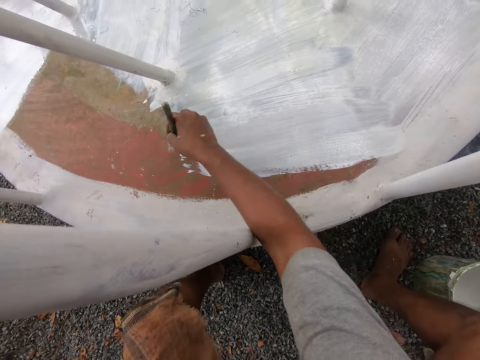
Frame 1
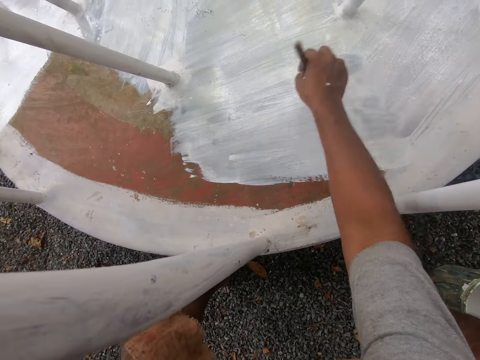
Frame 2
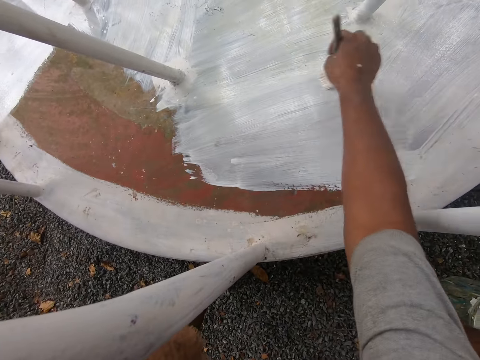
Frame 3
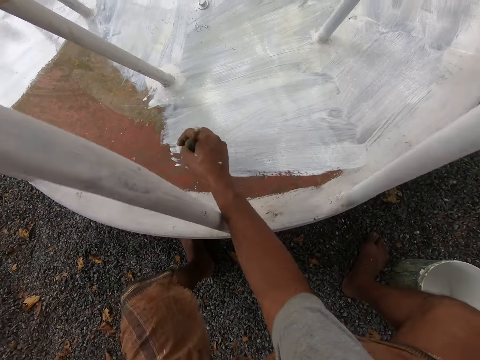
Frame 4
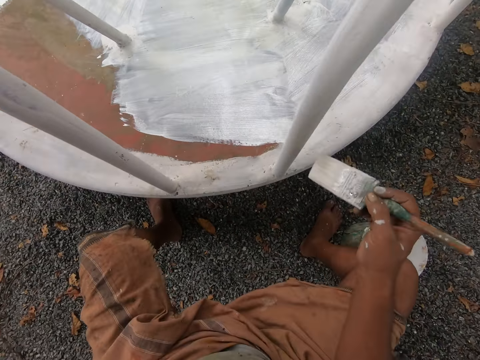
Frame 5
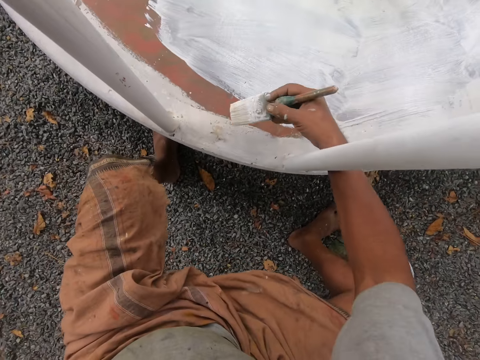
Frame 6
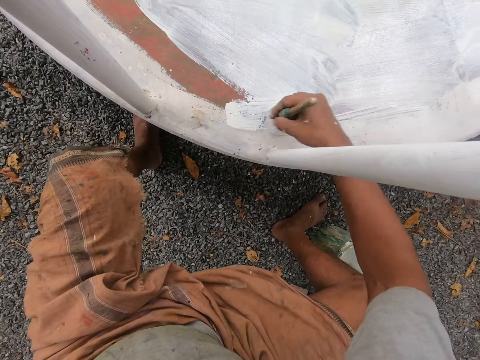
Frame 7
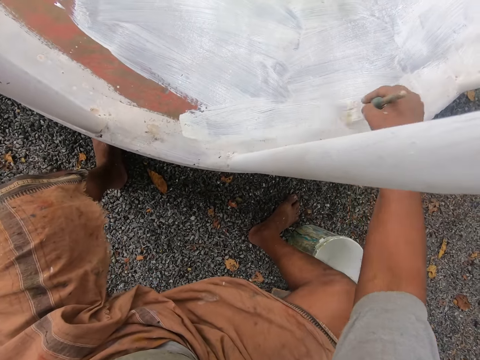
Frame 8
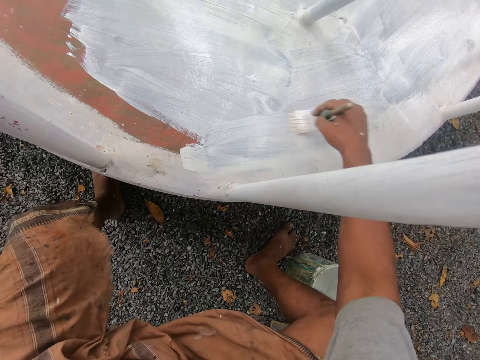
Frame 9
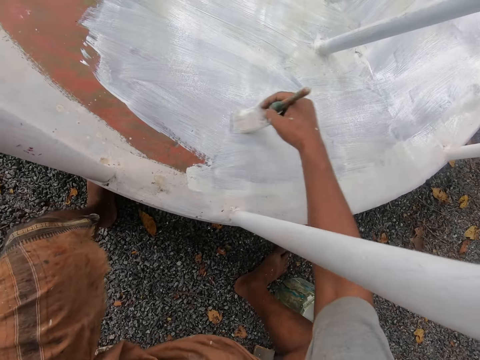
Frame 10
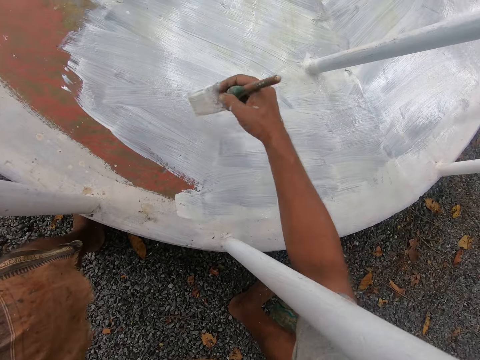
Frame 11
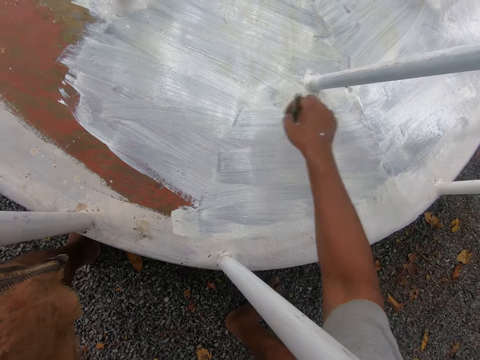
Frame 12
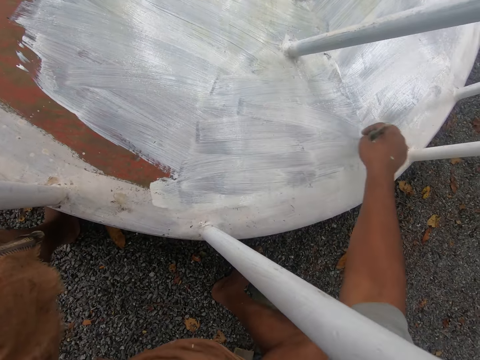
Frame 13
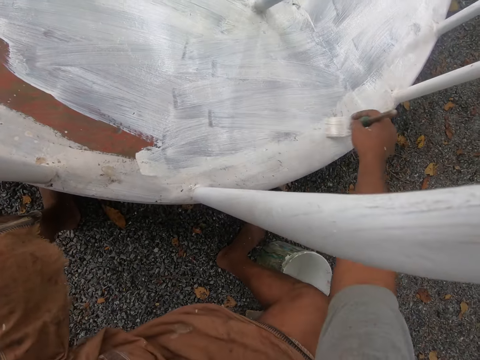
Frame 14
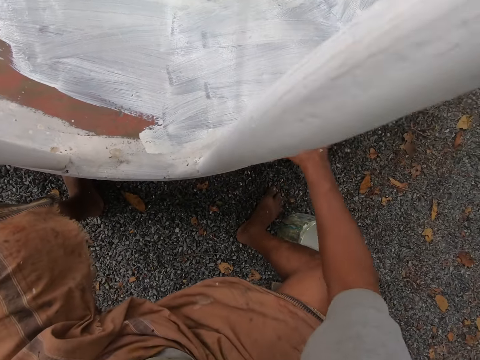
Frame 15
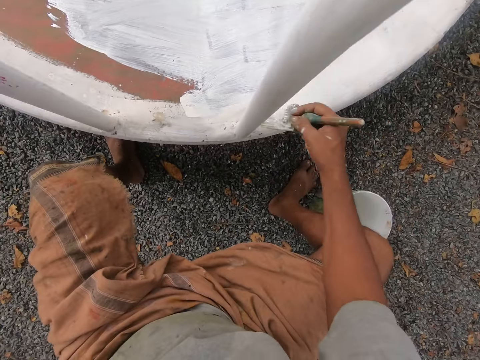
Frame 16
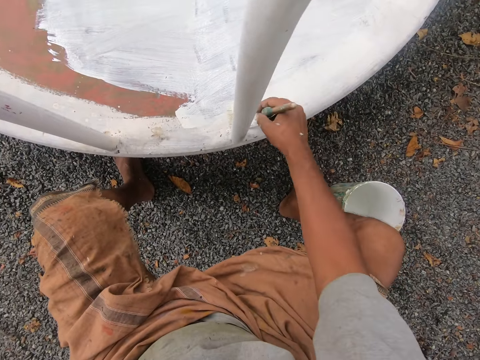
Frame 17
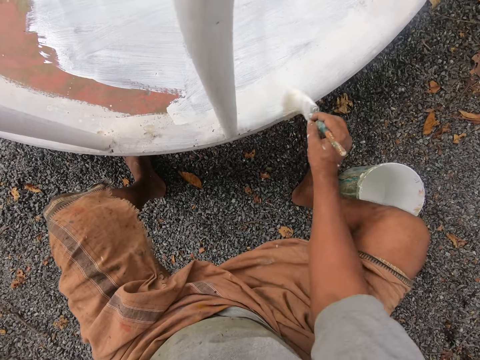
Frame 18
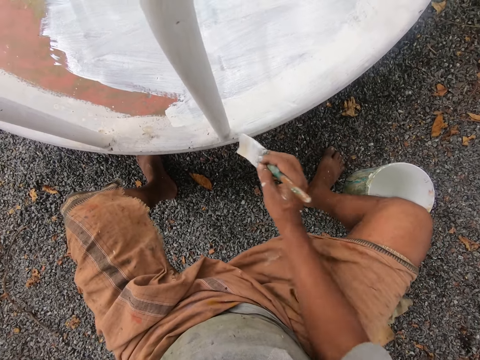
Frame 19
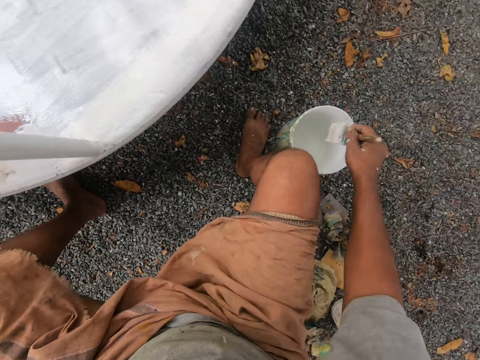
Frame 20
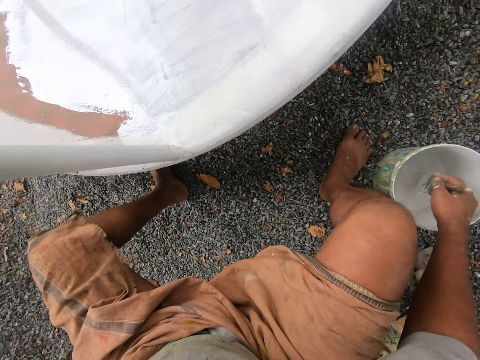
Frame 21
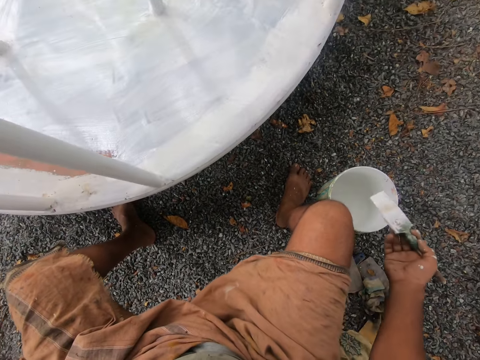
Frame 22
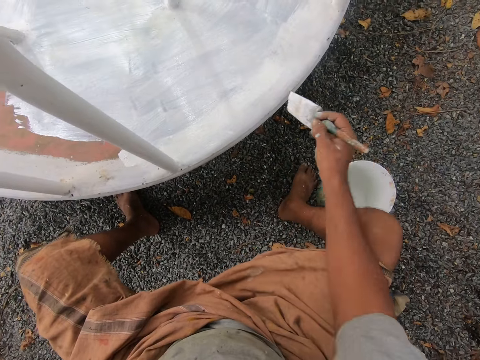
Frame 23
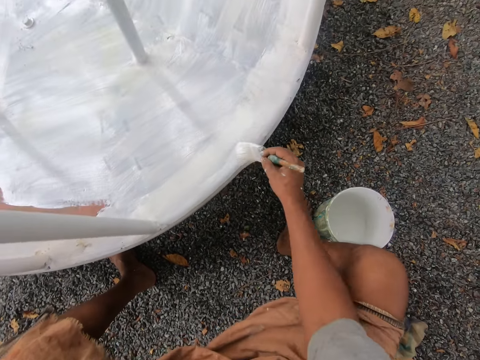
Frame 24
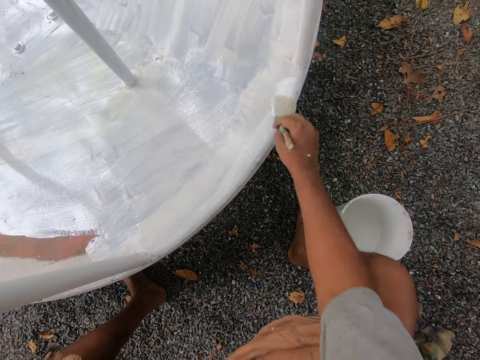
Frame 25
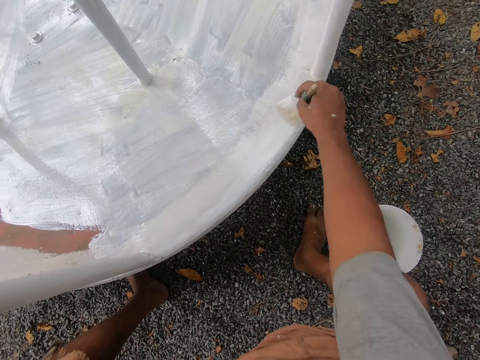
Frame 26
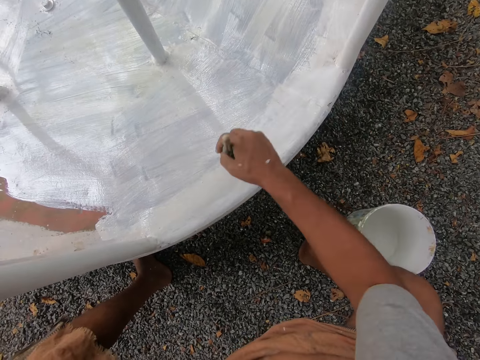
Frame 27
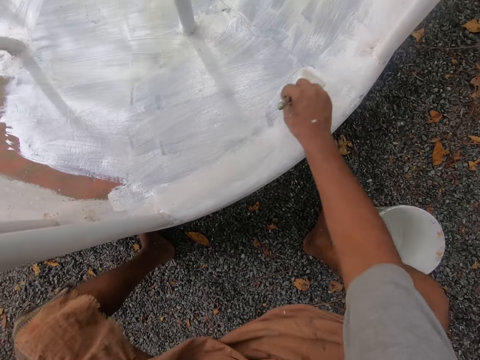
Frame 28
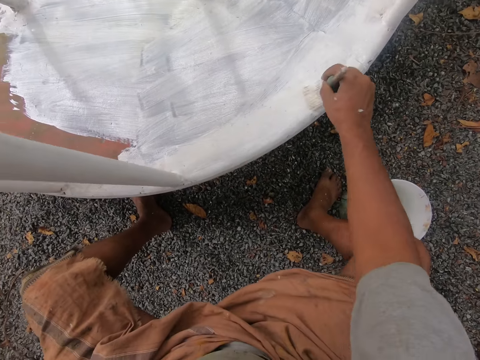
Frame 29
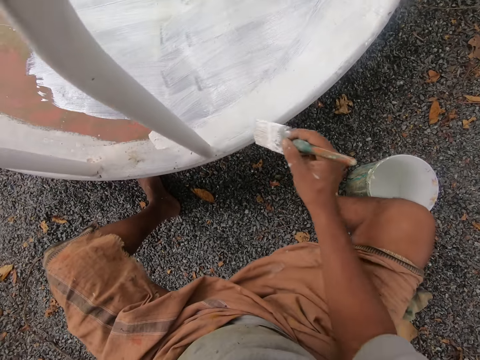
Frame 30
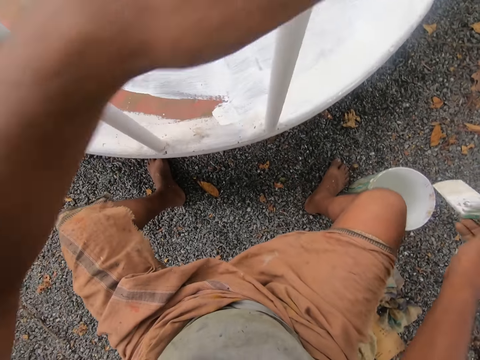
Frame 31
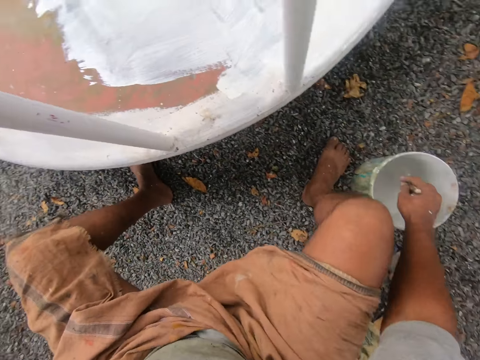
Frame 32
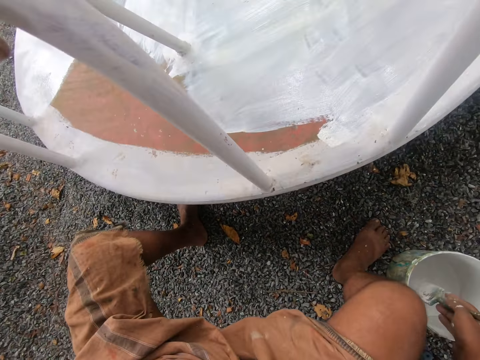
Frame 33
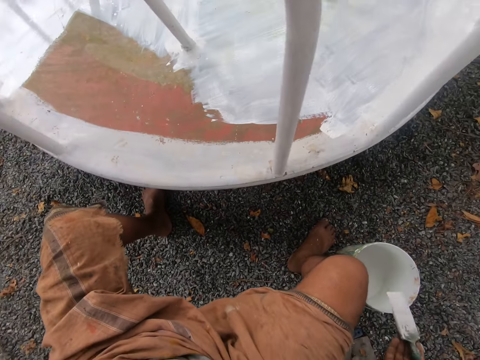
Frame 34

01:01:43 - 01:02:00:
The camera wearer dips the paintbrush into the bucket of paint on the ground with his right hand. He removes the paintbrush from the bucket. He paints the playground roundabout with the paintbrush in his right hand. He holds another railing with his hand. He dips the paintbrush into the bucket of paint on the ground with his right hand. He removes the paintbrush from the bucket.

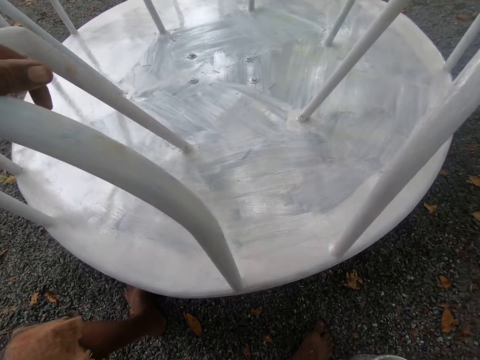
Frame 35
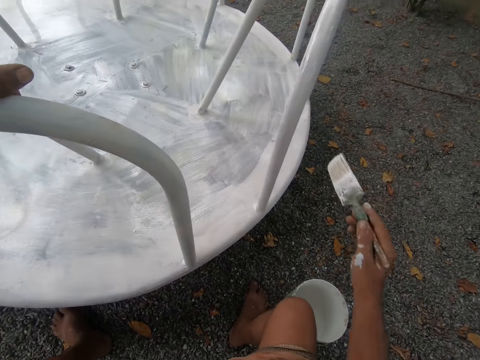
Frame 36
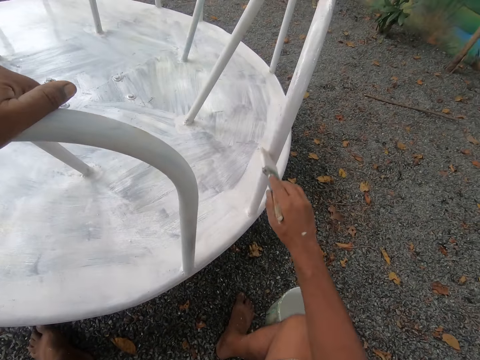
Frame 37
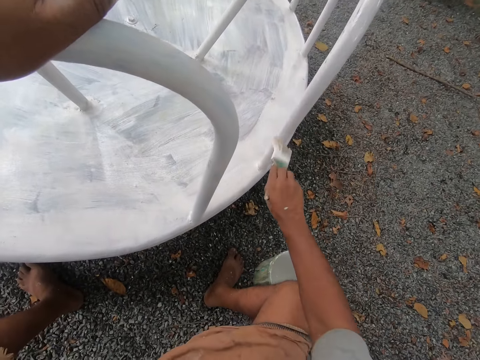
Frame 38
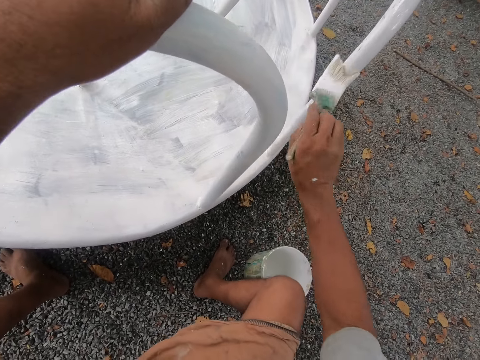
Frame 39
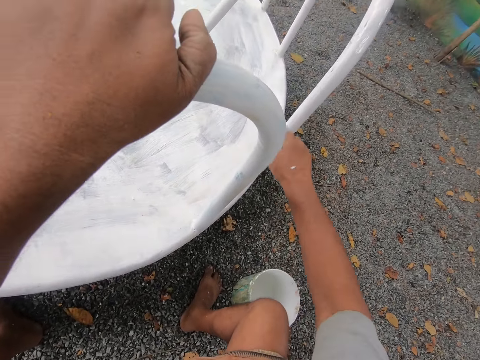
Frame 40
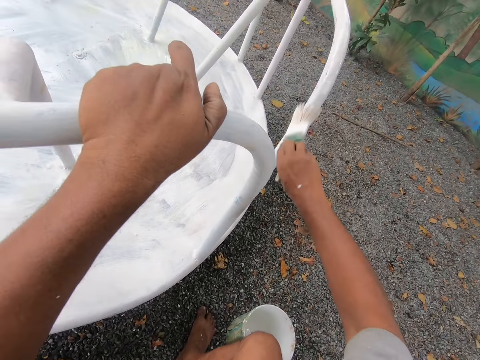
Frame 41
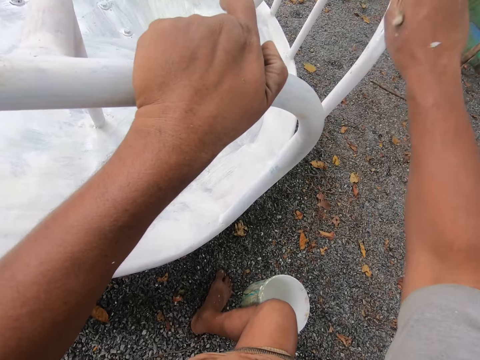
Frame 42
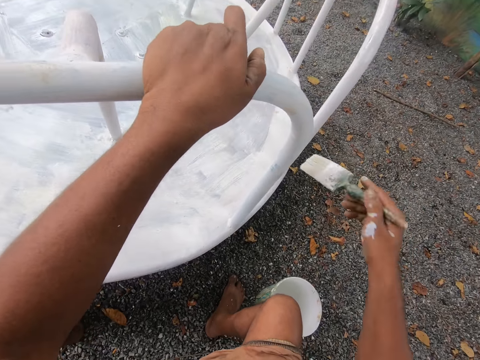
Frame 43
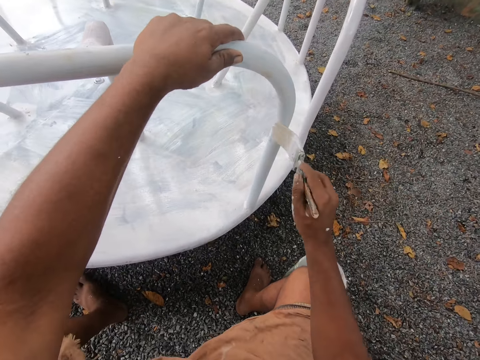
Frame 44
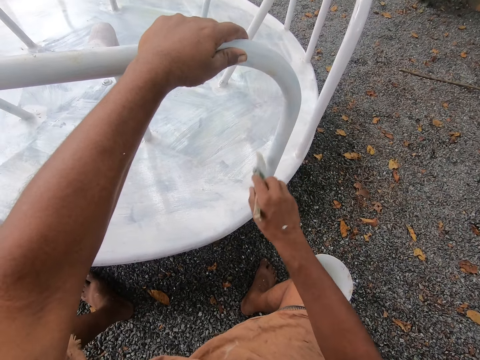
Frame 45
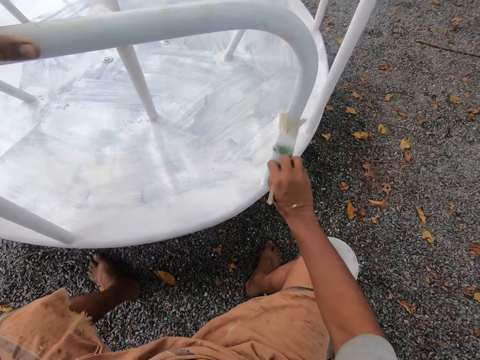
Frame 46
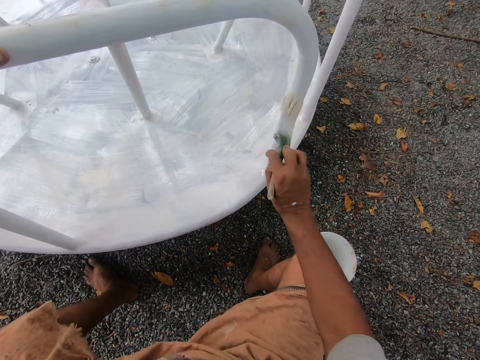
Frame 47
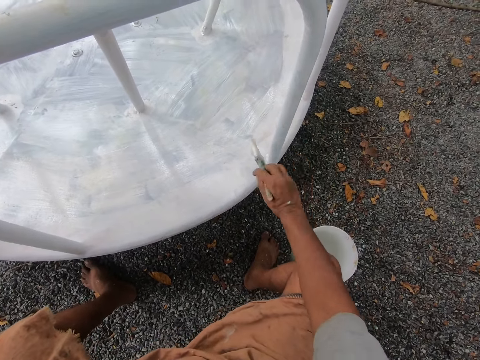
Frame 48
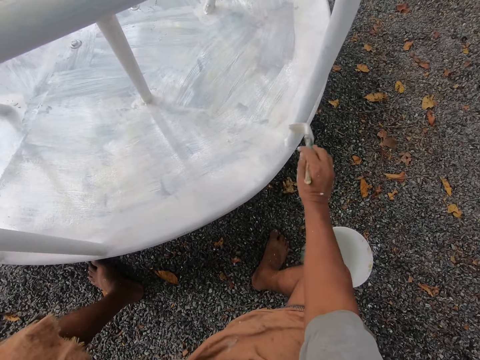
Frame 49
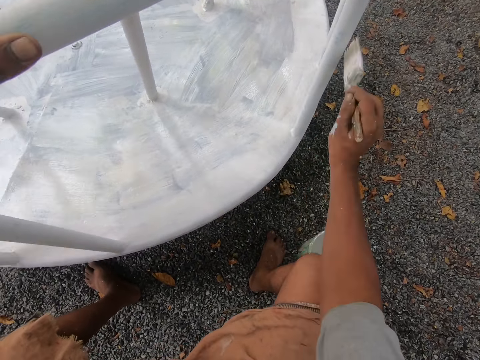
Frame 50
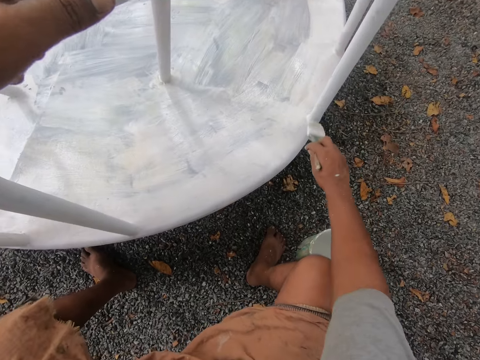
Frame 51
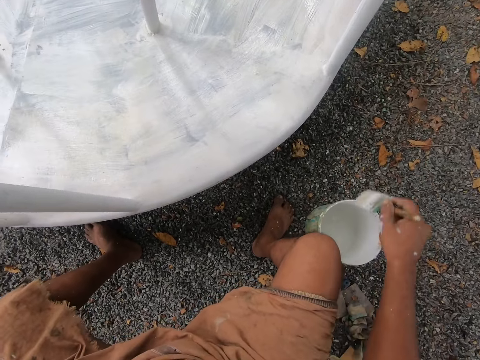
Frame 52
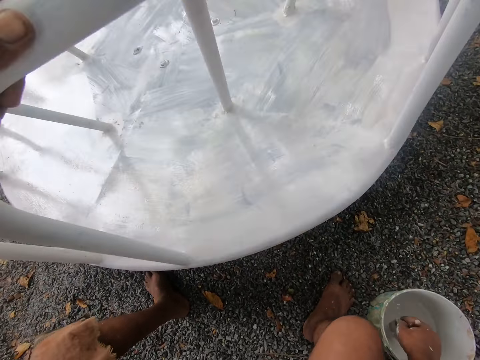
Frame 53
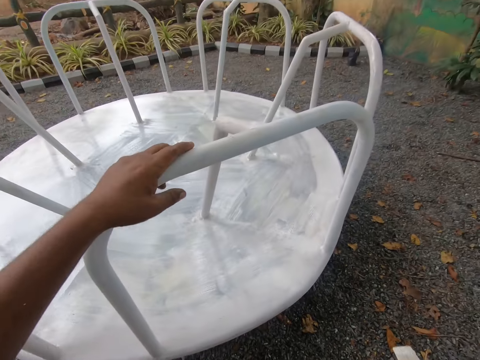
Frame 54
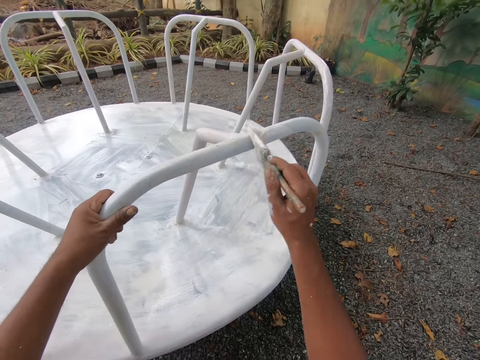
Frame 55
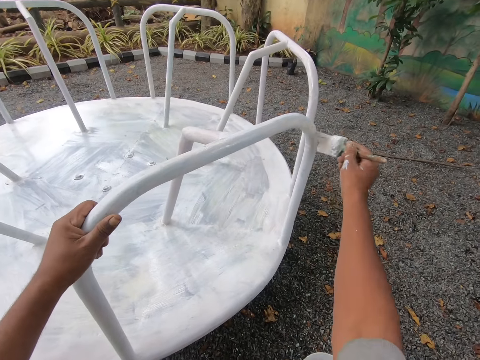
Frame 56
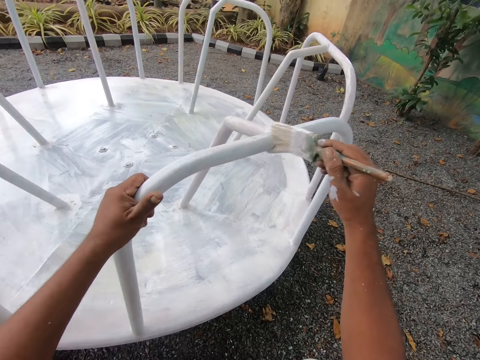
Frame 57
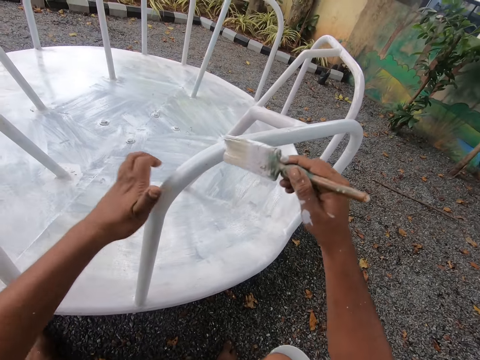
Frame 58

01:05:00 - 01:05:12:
The camera wearer paints the playground roundabout with the paintbrush in his right hand. He repositions his left hand on the playground roundabout. He dips the paintbrush in his right hand into the paint bucket on the ground. He paints the playground roundabout with the paintbrush in his right hand. He repositions his left hand on the playground roundabout.
